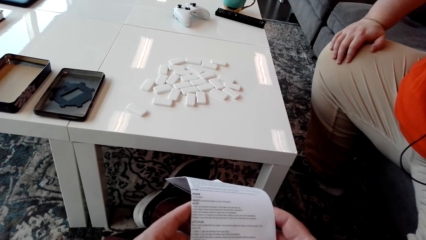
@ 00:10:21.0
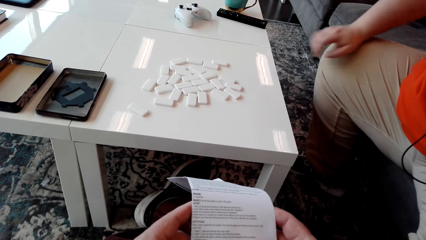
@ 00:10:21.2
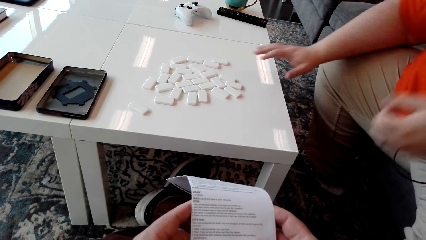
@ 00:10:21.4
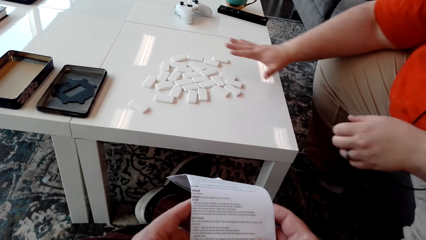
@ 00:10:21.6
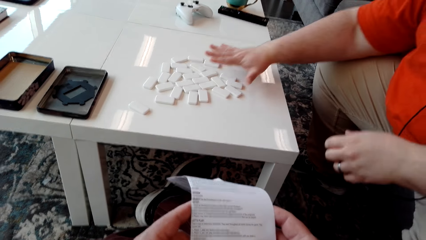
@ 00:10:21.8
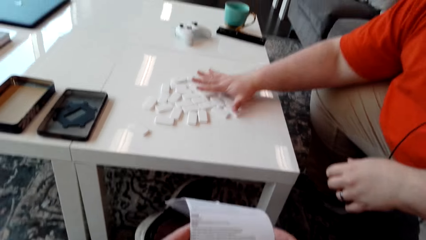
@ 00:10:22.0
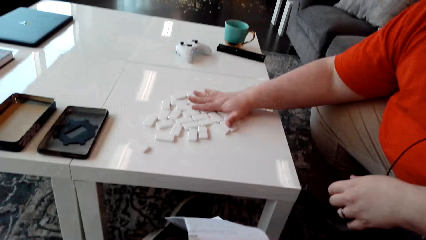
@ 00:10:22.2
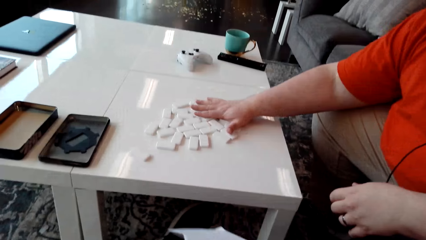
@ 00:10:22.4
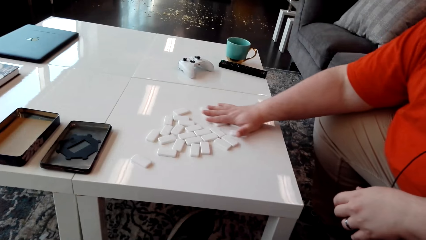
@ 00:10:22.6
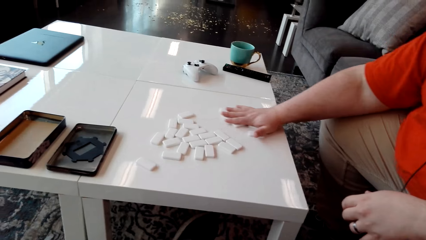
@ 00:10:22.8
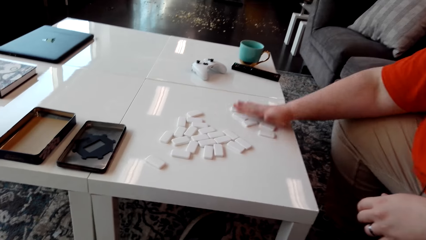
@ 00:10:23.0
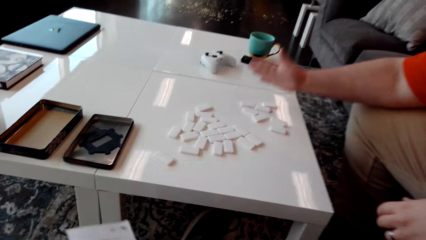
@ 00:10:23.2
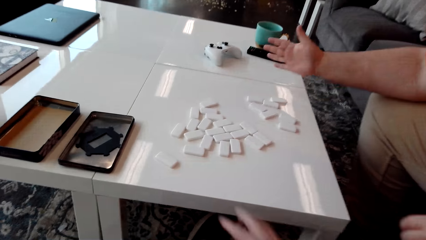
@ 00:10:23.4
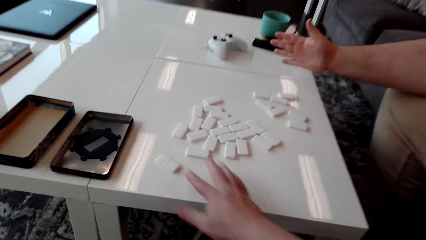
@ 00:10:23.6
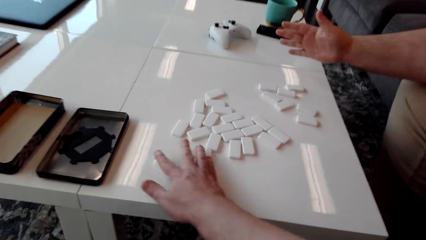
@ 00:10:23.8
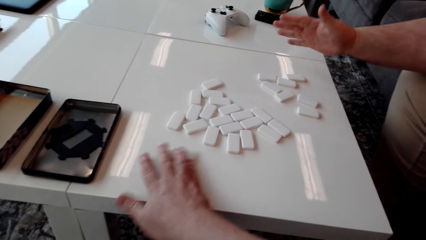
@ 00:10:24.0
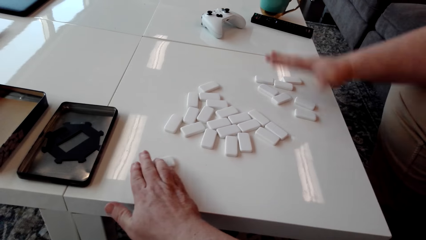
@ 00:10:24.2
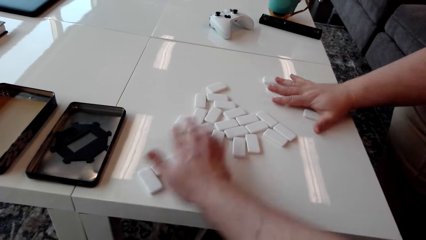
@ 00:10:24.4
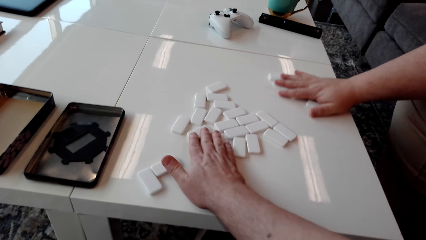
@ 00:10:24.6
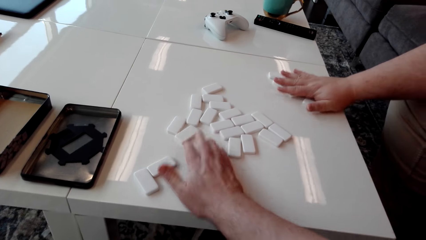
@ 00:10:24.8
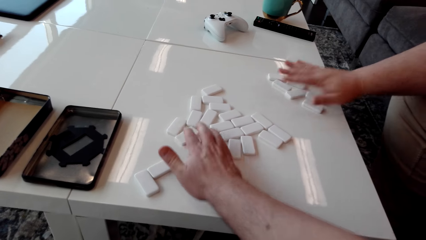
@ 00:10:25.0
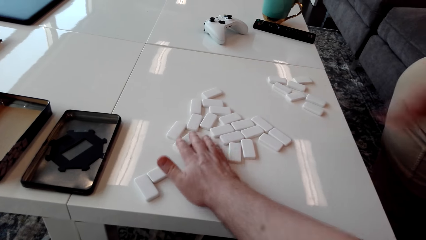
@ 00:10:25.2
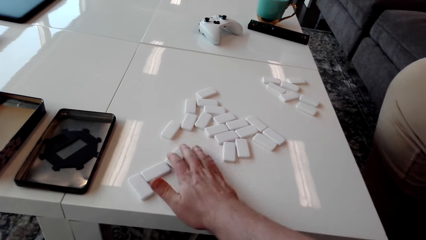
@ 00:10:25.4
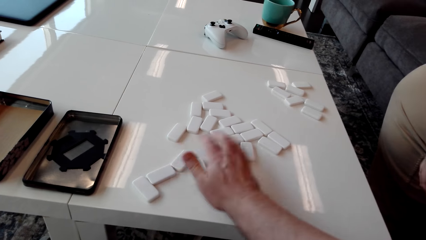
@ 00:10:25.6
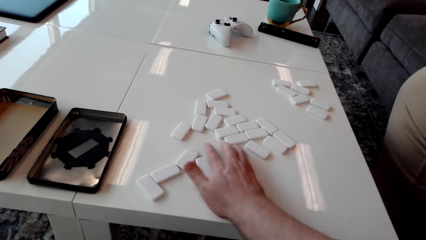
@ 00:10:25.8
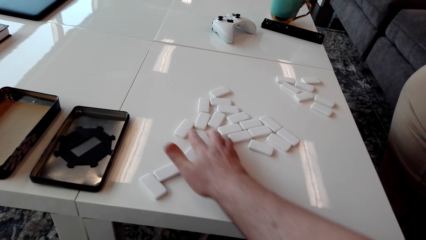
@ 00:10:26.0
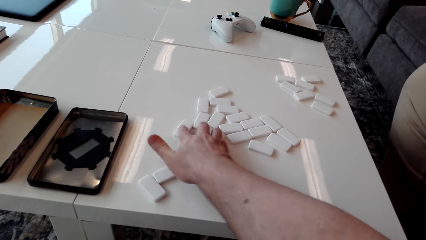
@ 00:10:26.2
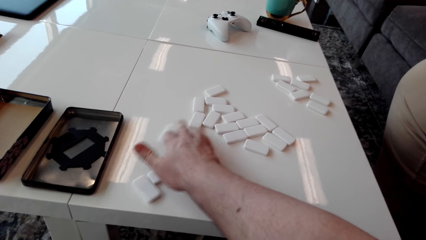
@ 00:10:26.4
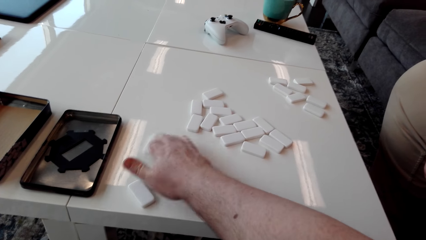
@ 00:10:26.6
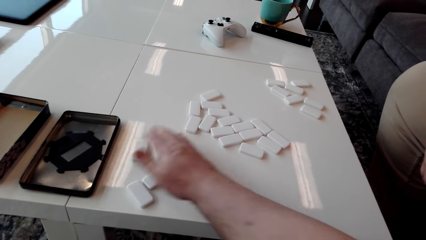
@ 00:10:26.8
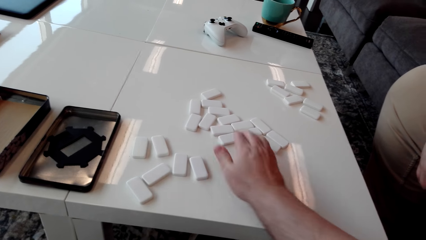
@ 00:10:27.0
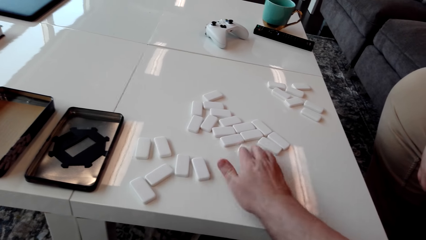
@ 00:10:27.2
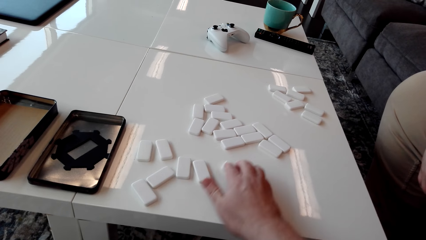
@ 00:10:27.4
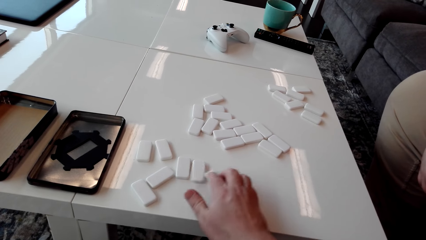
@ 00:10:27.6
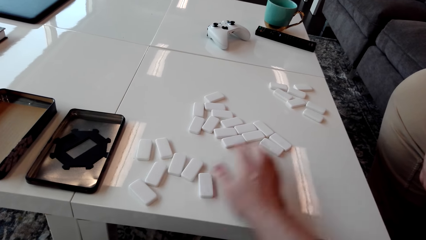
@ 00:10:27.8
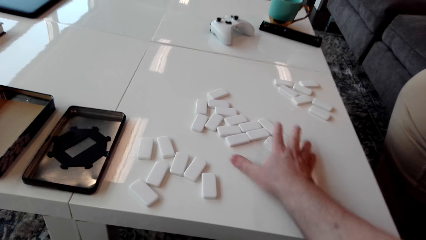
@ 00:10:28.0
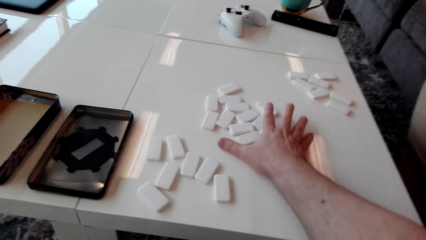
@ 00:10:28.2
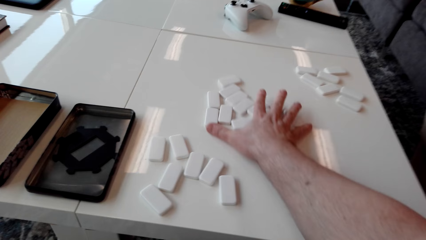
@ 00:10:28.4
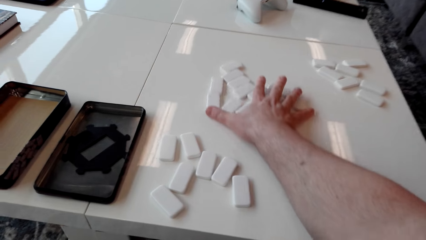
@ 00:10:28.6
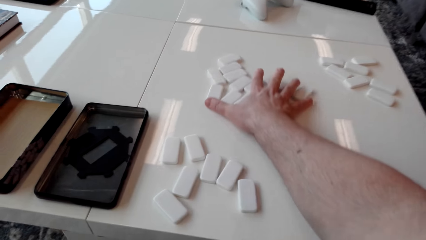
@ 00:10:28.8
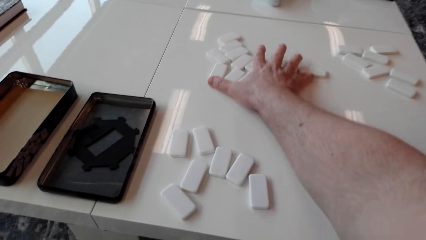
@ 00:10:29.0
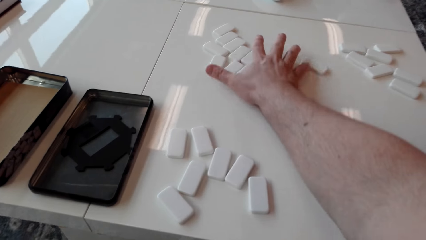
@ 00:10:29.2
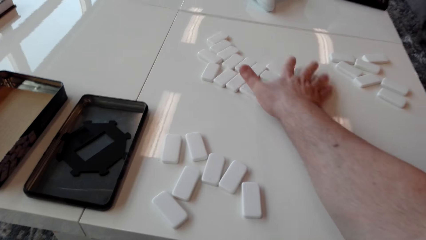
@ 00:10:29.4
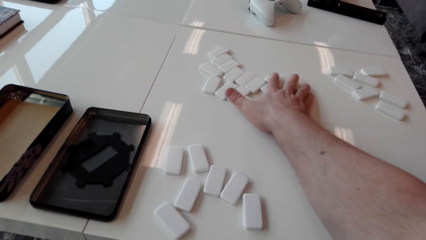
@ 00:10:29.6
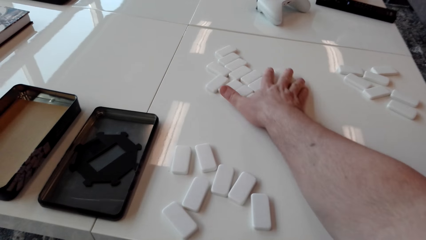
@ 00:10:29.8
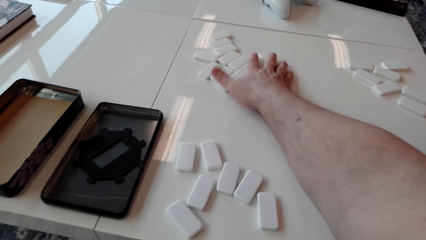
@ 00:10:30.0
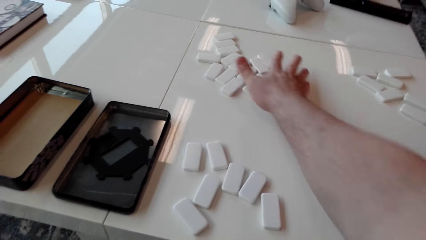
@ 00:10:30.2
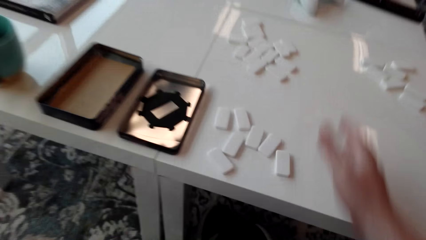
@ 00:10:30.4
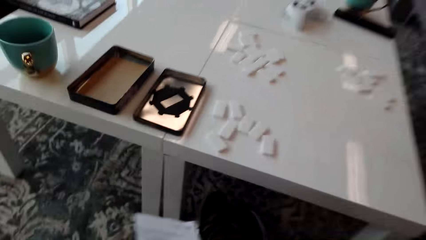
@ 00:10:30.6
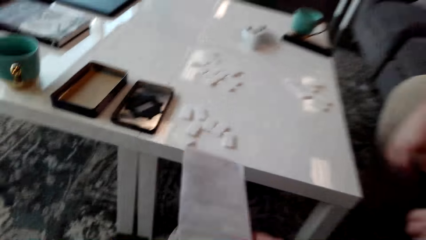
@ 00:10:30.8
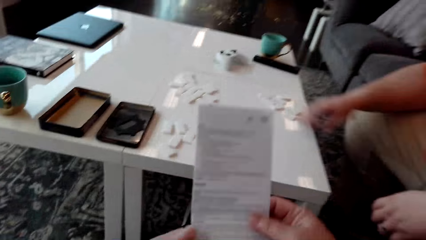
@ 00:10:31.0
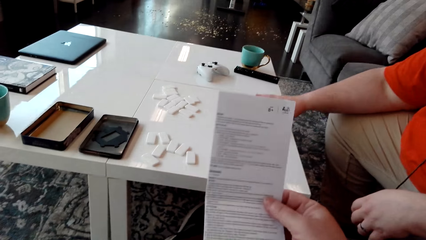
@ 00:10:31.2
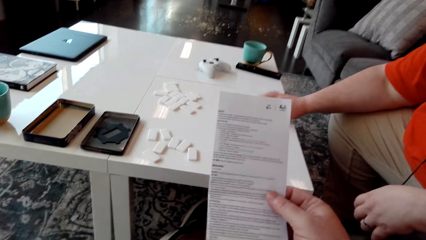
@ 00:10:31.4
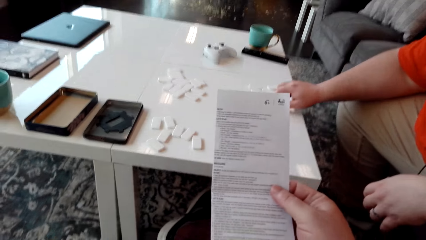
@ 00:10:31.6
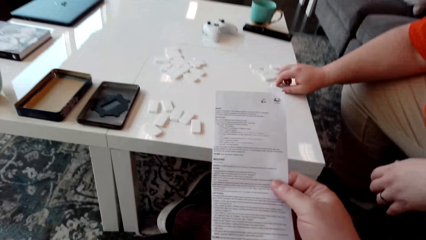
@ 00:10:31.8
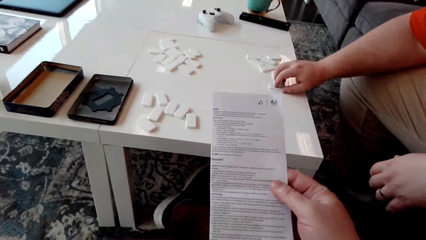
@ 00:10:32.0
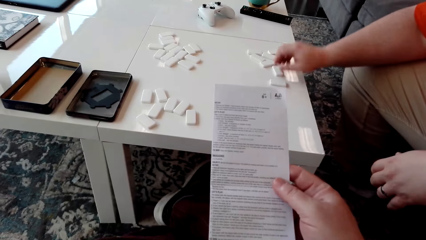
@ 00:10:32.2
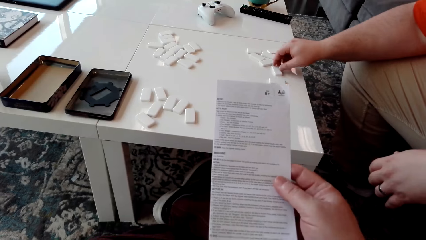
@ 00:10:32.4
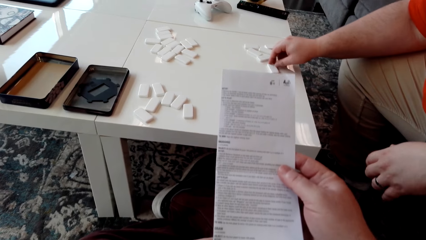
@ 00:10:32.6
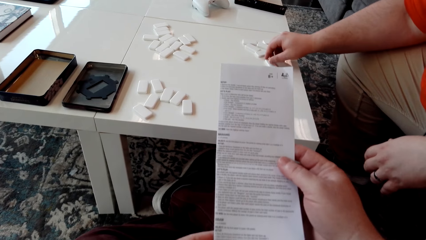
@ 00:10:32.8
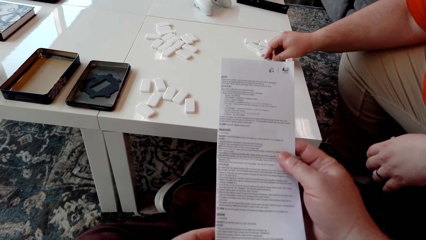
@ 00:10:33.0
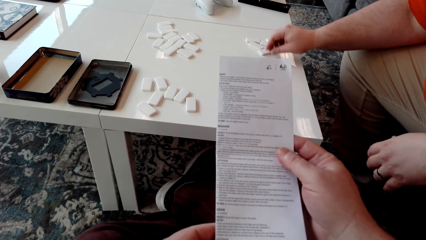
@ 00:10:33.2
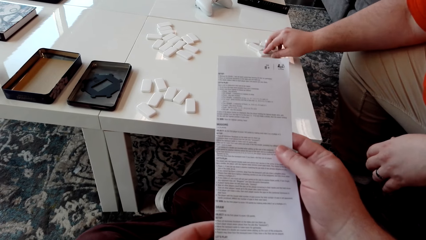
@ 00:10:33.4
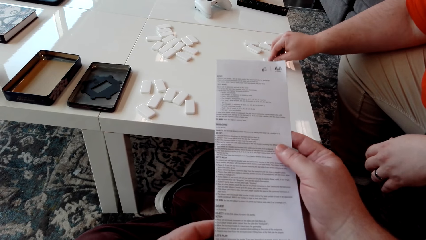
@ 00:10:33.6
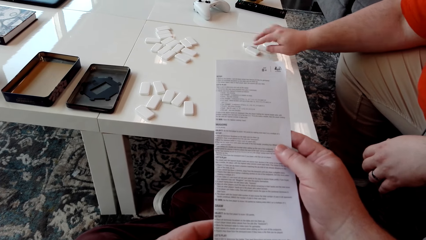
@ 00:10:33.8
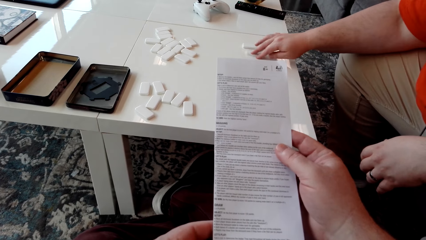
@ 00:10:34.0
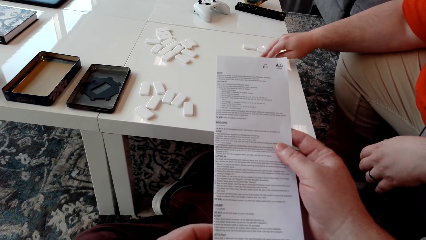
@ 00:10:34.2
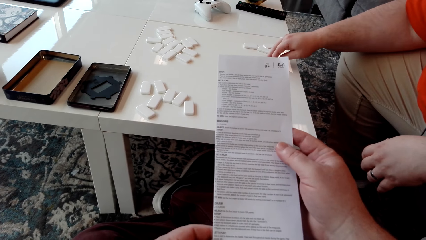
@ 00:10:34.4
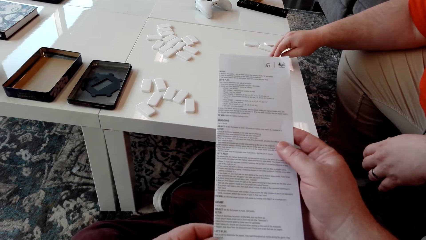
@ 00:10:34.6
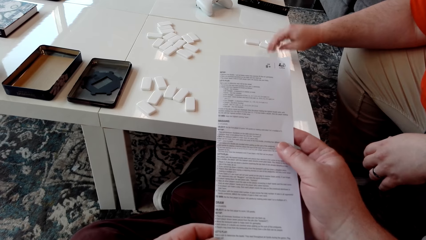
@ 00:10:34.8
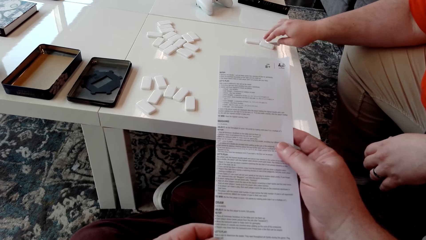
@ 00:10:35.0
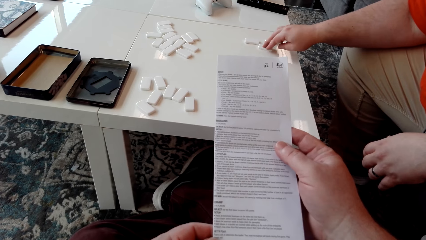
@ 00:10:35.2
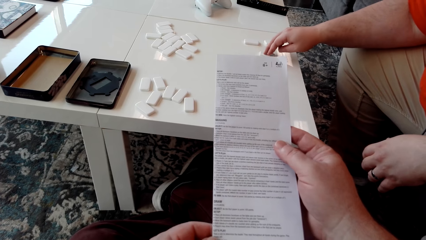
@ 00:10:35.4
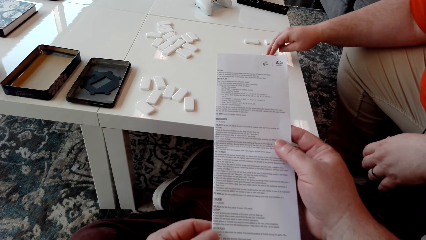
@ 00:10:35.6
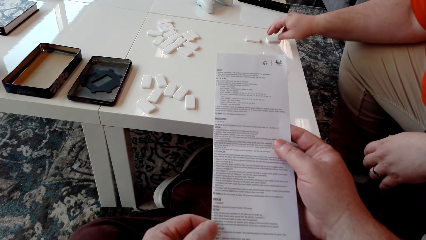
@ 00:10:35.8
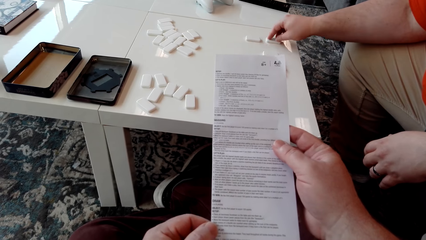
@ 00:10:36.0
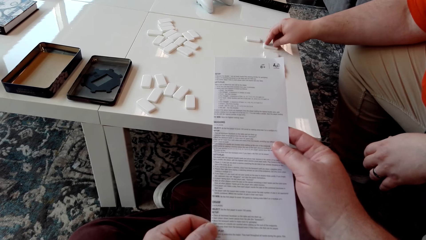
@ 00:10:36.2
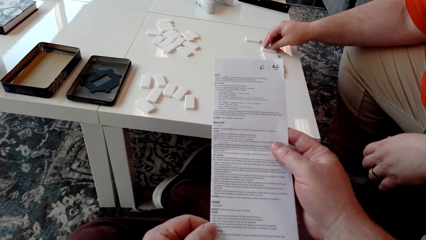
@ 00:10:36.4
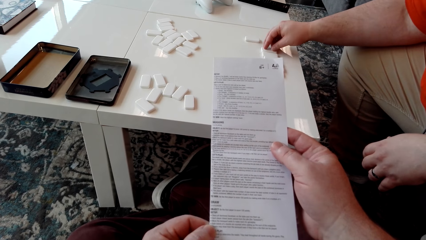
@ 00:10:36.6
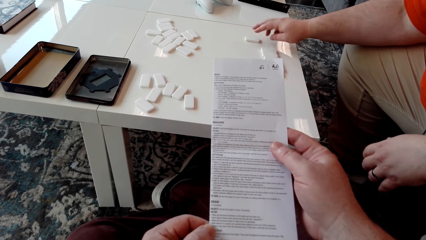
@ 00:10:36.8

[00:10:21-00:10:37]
A man drags domino tiles on the table. The camera wearer drags the domino tiles on the table. The man drags the domino tiles. The camera wearer pushes the domino tiles on the table. They hold the booklet manual with both hands. The man arranges the domino tiles on the table. The camera wearer reads the booklet manual.
